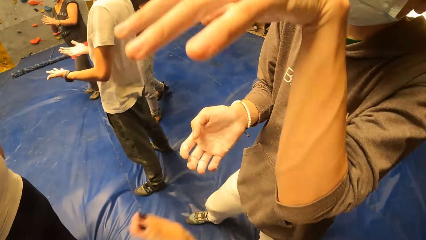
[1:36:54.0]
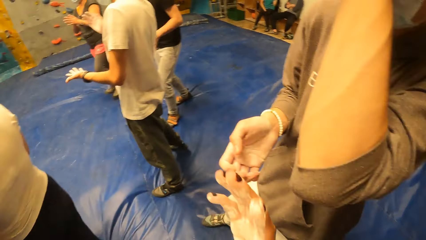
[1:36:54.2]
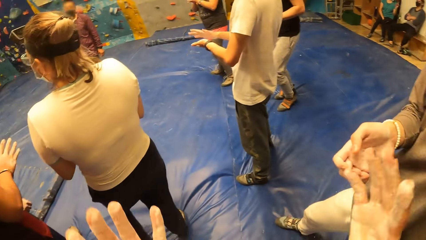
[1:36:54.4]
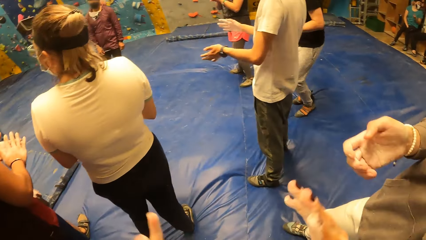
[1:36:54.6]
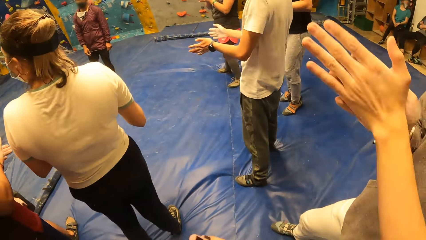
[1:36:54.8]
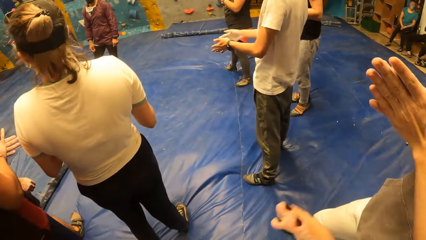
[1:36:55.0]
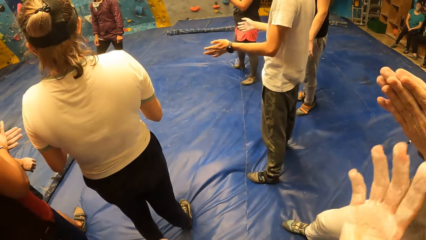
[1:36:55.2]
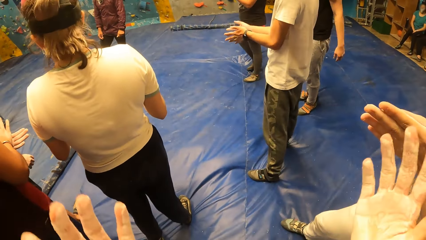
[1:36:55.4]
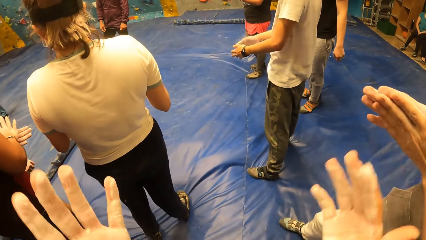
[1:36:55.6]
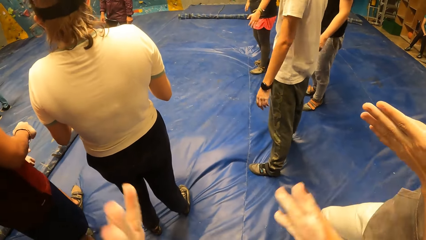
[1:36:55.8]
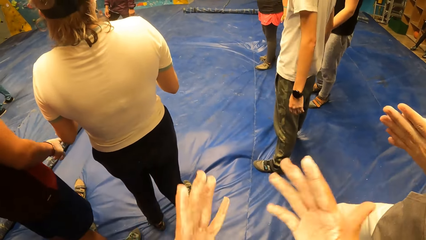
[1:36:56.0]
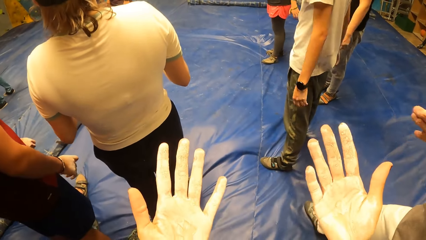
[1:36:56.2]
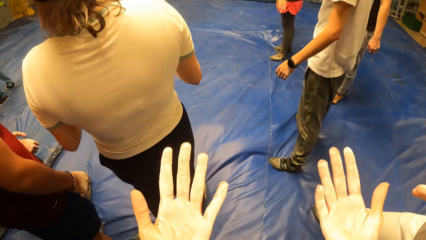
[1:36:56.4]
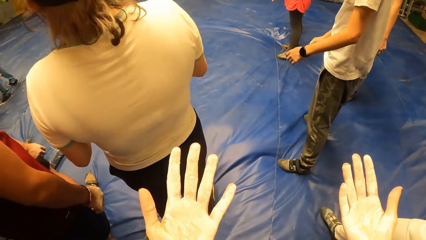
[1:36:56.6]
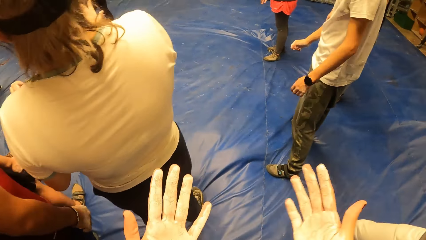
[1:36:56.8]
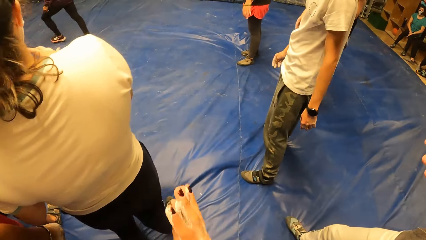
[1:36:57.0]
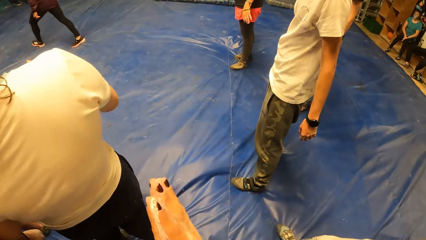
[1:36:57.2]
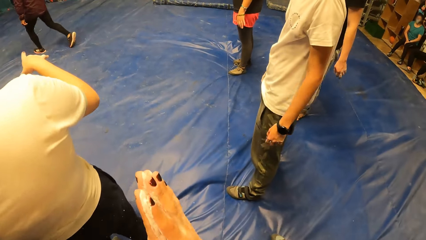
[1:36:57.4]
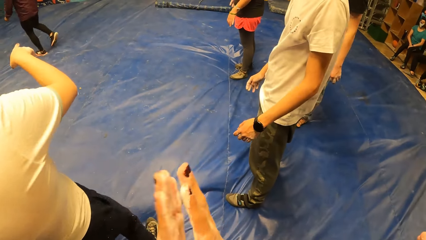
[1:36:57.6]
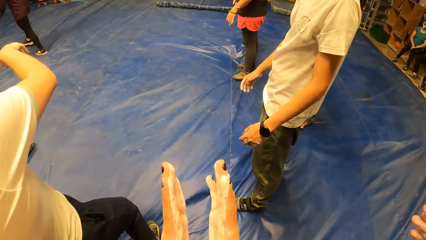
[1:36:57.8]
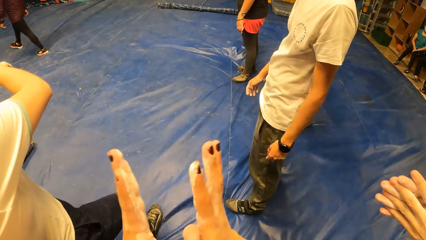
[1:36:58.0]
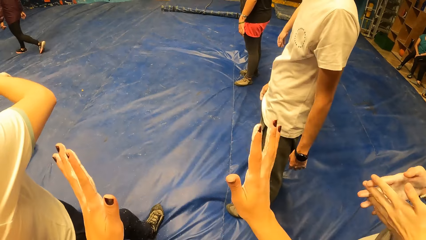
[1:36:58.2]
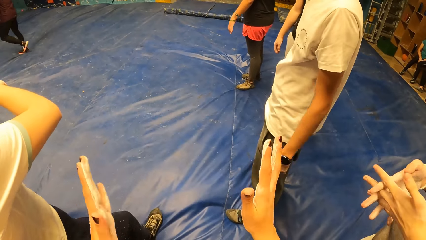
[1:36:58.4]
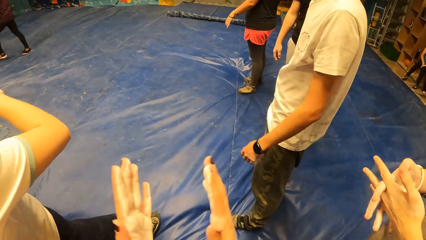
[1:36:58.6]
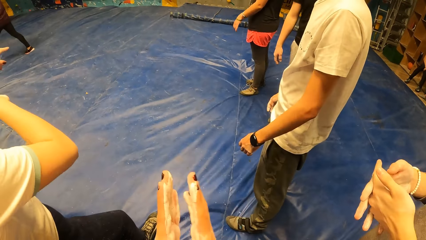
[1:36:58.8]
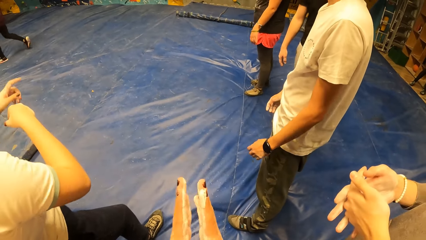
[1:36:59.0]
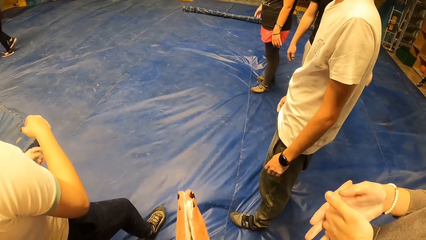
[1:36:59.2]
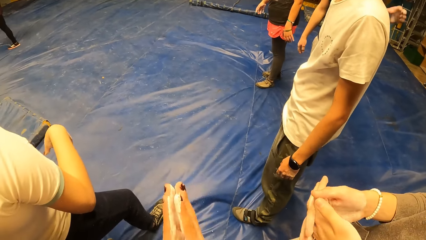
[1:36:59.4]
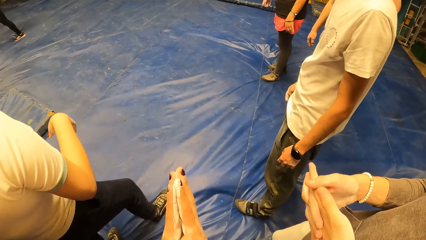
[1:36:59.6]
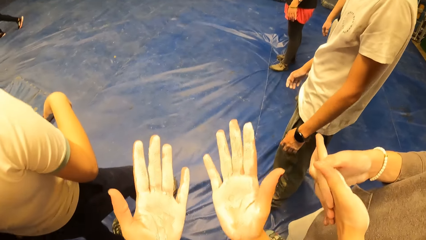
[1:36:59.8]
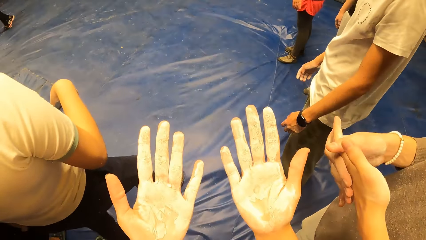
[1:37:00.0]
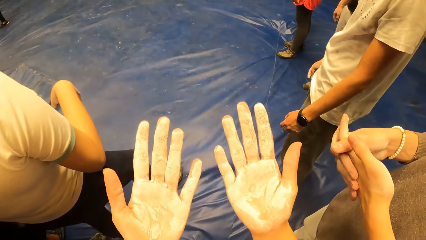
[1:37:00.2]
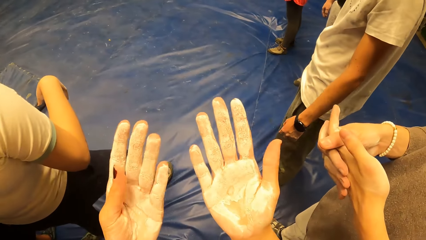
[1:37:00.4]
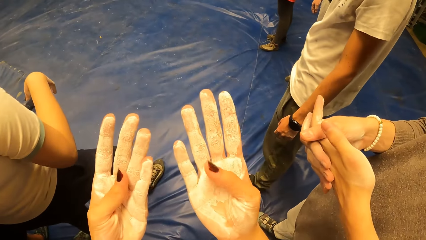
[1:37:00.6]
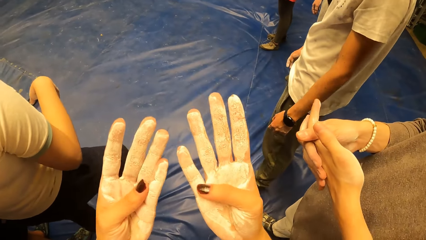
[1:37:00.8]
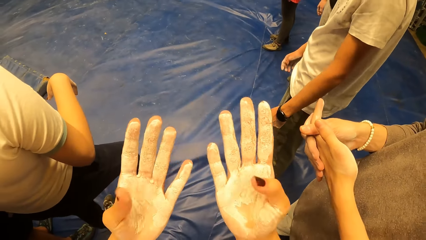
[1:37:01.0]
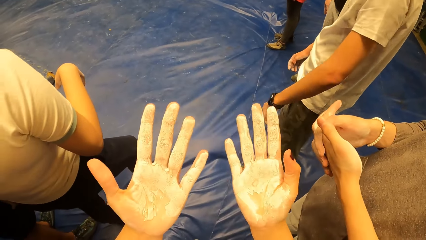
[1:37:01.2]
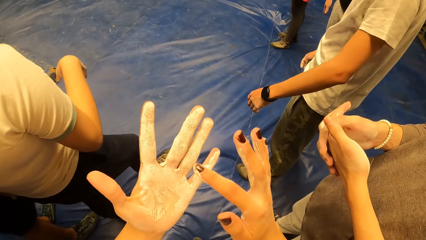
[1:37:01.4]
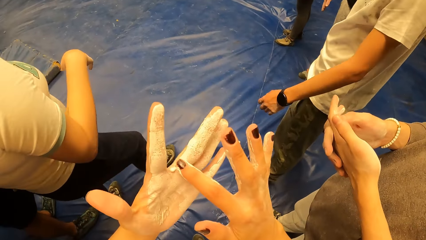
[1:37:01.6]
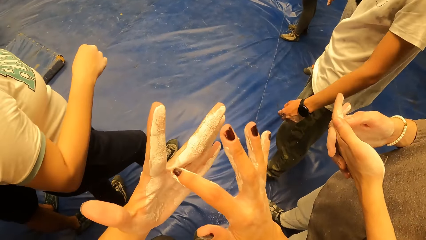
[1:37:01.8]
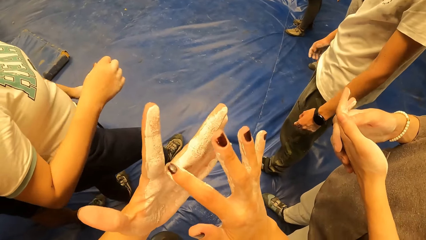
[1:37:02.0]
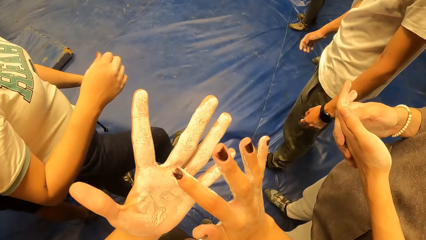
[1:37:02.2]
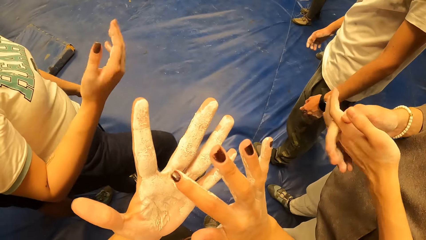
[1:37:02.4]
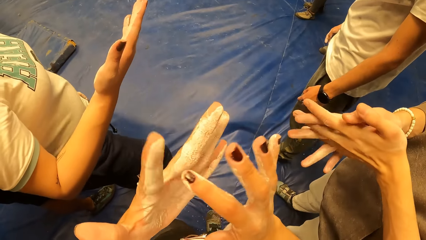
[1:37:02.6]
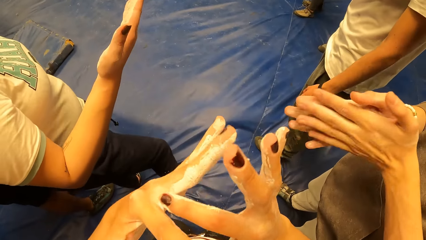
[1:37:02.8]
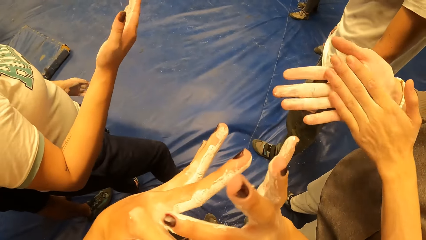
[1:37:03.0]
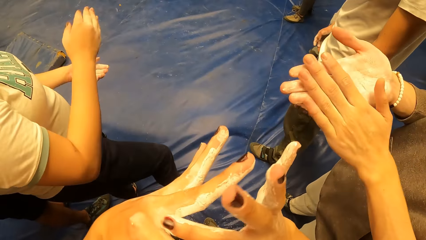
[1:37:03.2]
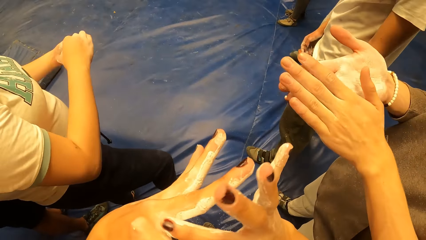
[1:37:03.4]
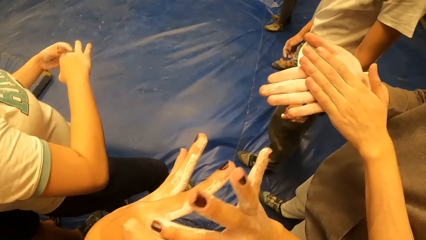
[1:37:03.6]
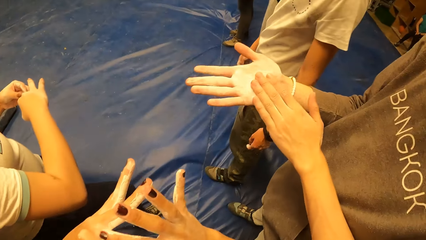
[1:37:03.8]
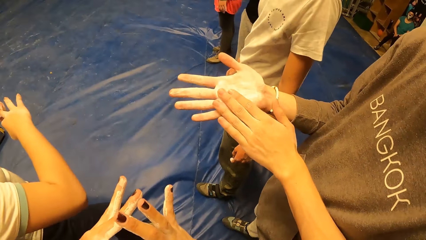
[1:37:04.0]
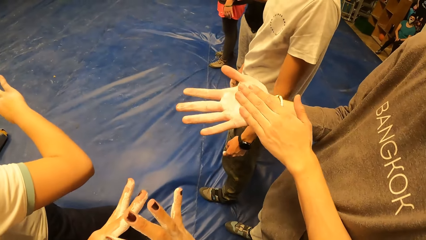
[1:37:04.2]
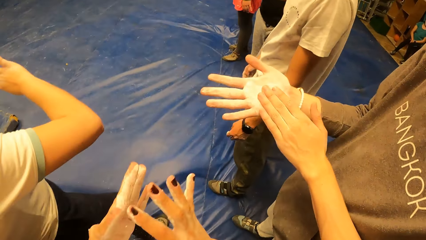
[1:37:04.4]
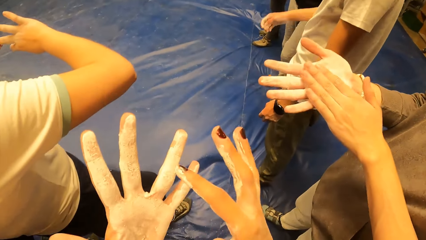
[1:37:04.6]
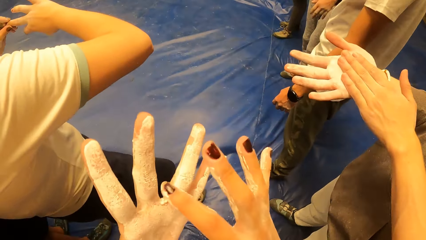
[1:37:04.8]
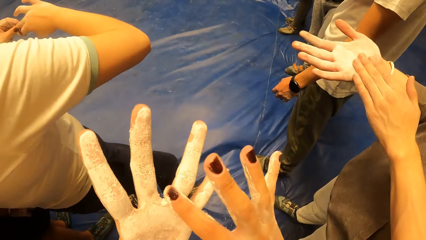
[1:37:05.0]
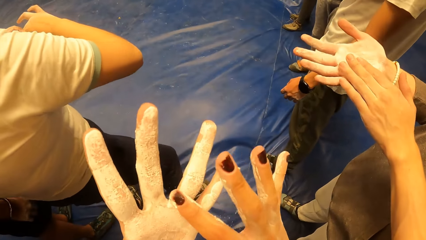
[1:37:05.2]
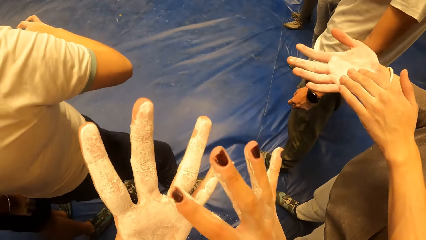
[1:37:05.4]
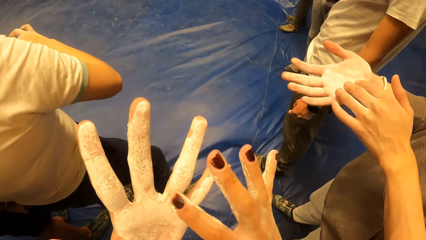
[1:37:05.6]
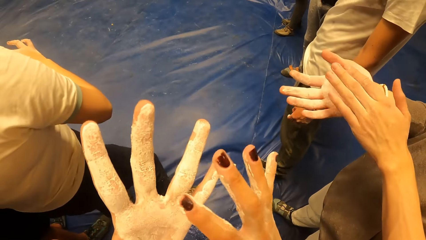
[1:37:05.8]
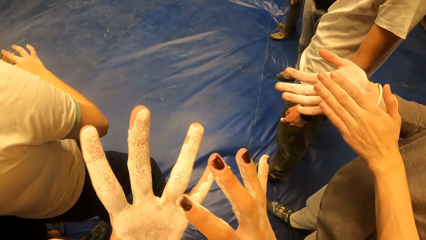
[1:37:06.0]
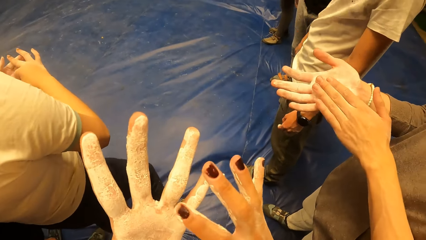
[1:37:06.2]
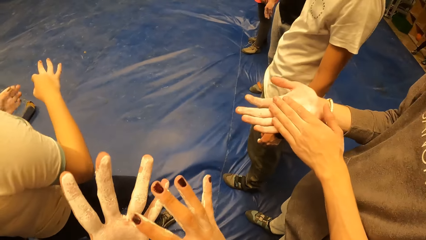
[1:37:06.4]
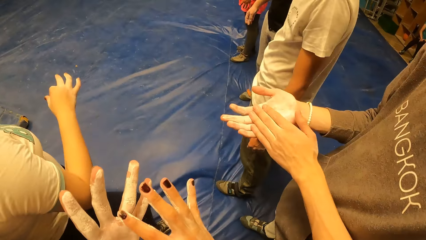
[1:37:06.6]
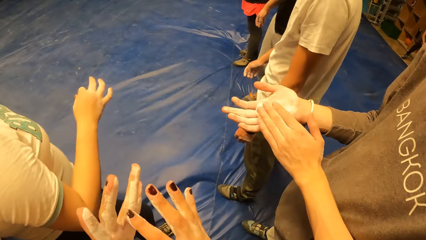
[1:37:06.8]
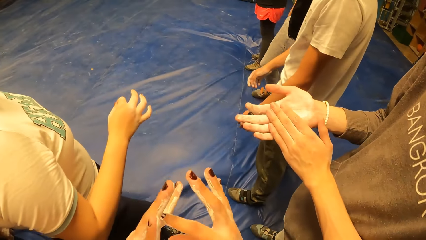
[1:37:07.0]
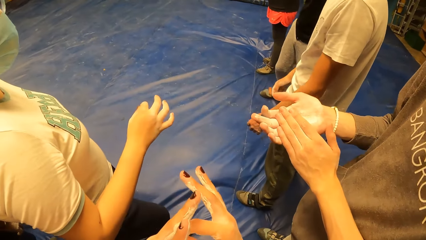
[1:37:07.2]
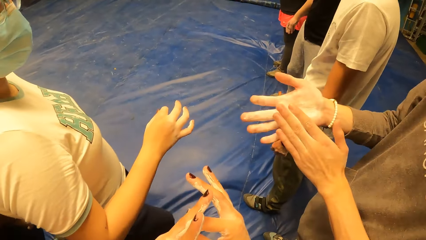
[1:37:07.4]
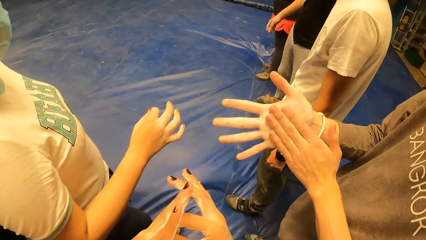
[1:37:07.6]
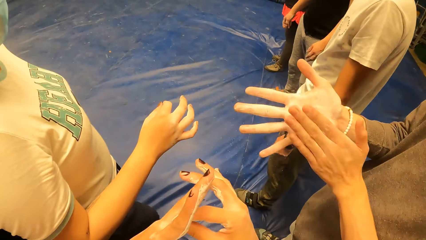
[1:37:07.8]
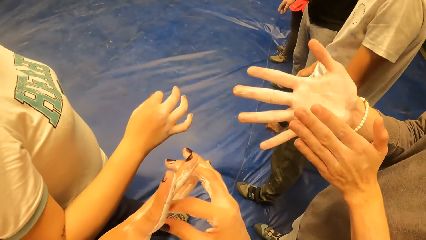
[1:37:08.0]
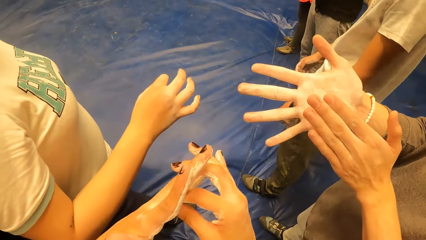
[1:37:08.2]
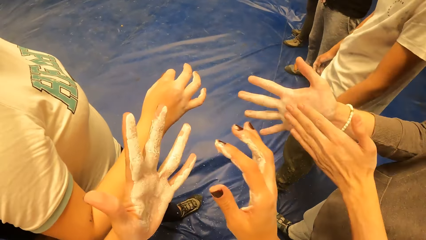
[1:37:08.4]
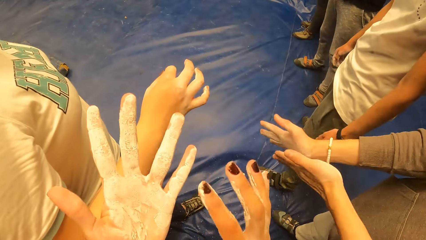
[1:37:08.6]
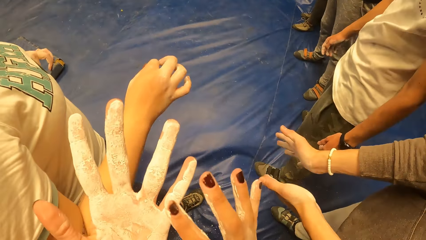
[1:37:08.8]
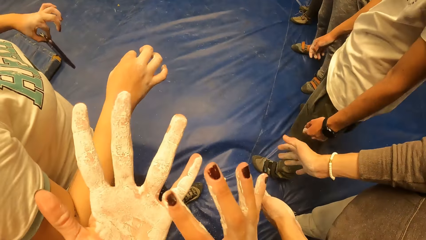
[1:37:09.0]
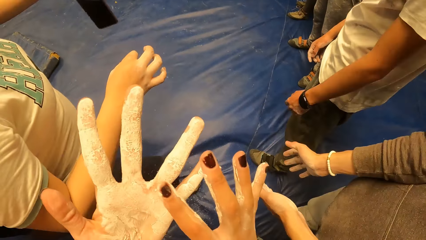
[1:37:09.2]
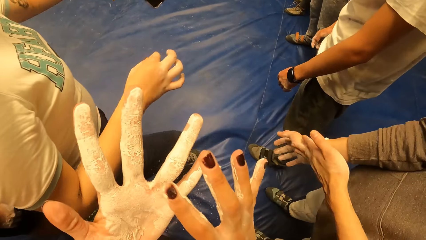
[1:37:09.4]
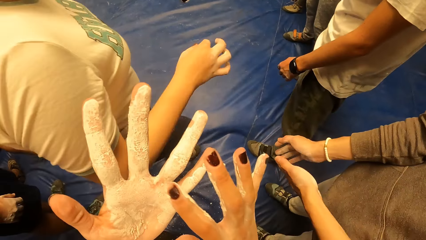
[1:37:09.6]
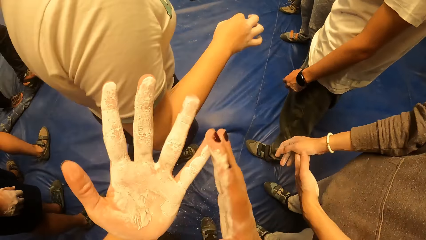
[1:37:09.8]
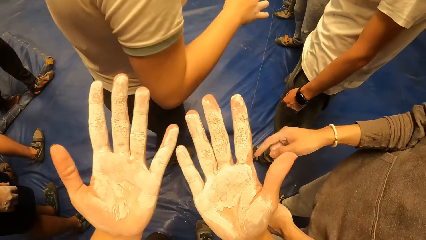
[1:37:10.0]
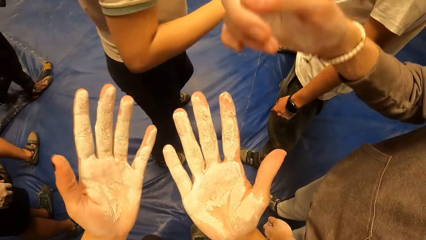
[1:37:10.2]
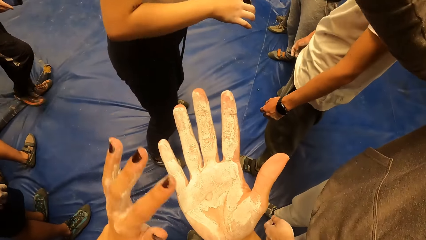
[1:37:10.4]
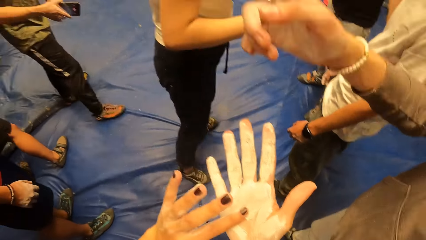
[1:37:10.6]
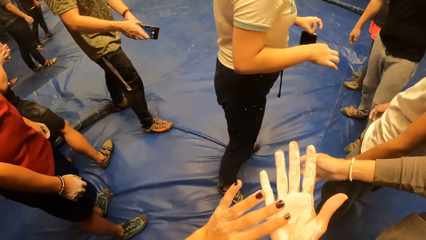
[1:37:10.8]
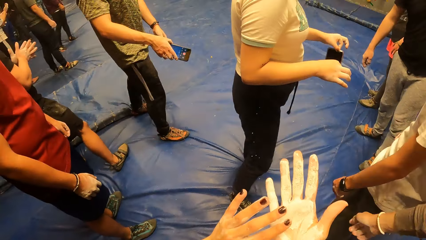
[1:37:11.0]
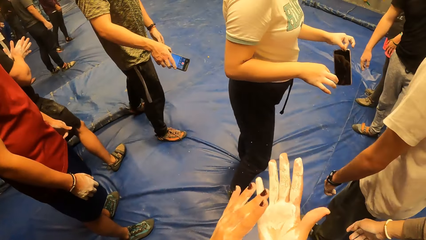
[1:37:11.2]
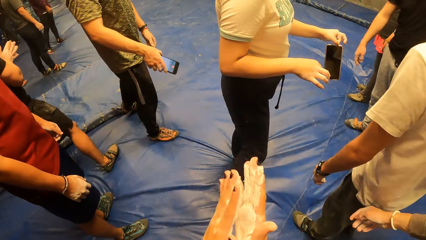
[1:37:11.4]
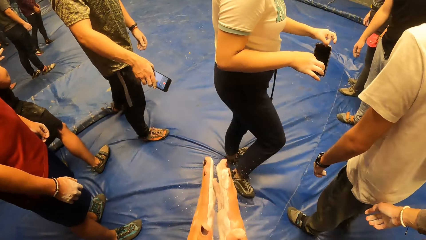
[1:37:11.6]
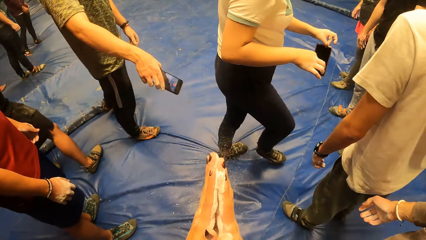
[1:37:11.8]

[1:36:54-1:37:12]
A man touches something. The camera wearer moves their hands. The man rubs cream on his hands. The camera wearer checks their hands and rubs cream on their hands. The man rubs cream on his hands. The camera wearer rubs cream on their fingers. They converse with a woman. They check their hands and rub cream on their fingers. The woman walks around the indoor playground. The woman holds a phone with her left hand. The camera wearer rubs cream on their fingers.
